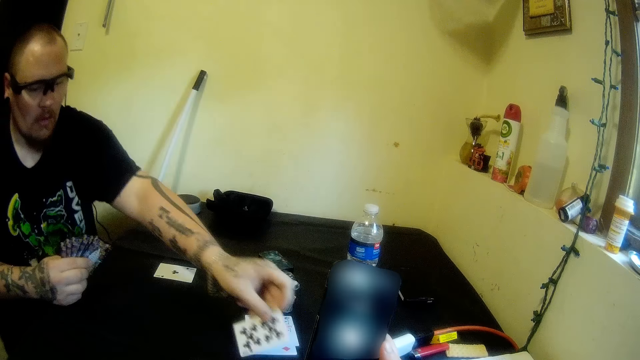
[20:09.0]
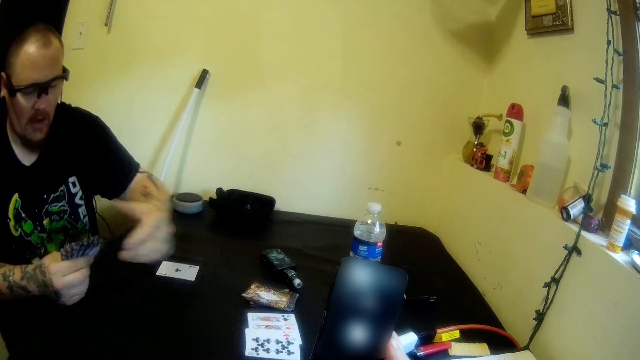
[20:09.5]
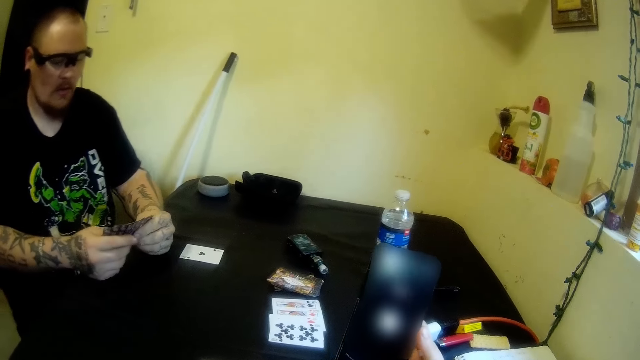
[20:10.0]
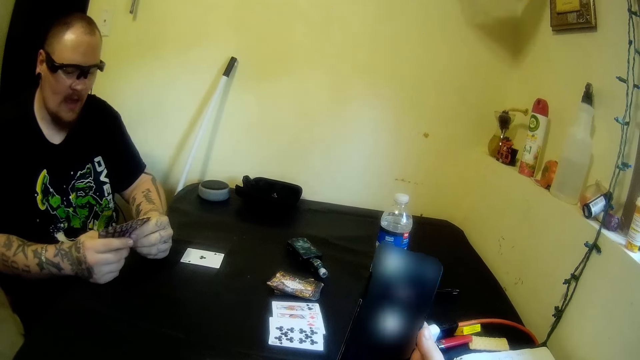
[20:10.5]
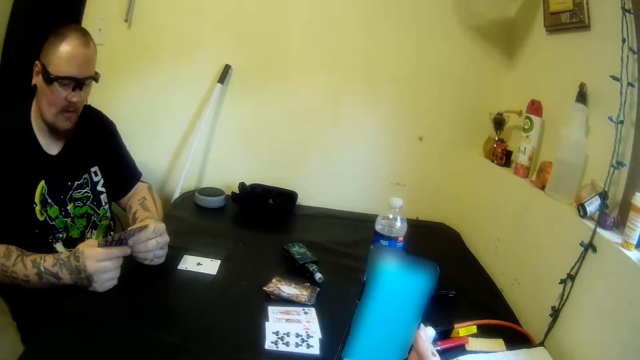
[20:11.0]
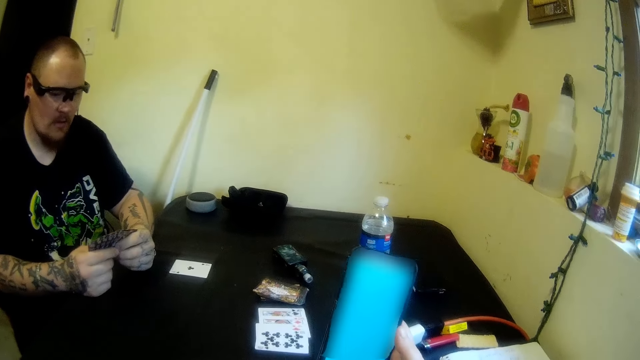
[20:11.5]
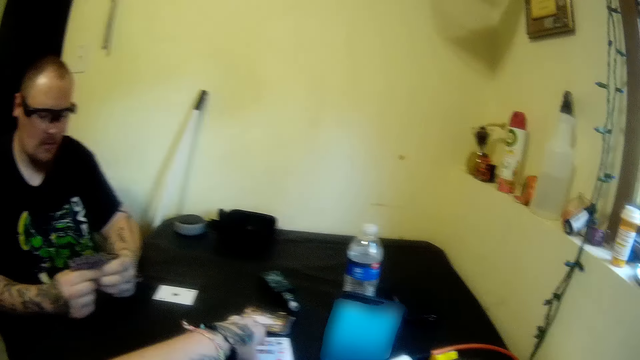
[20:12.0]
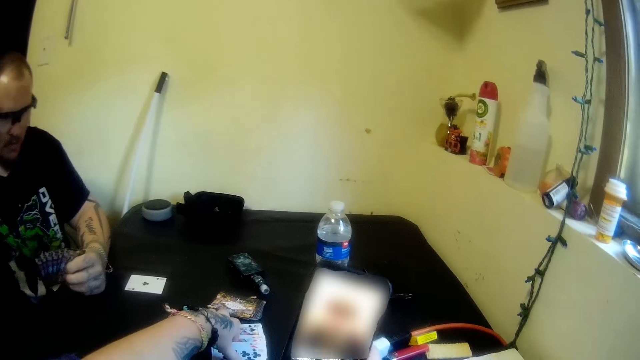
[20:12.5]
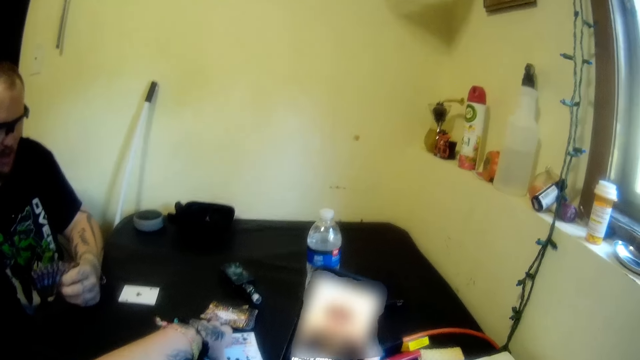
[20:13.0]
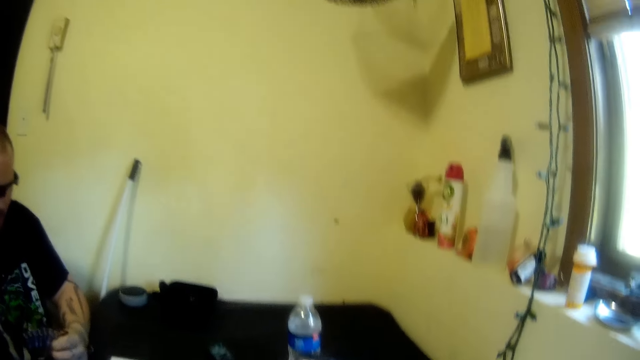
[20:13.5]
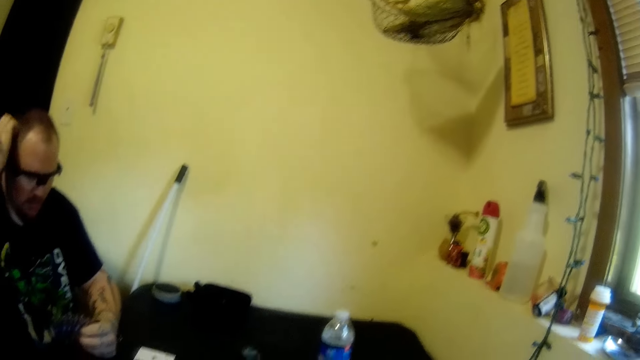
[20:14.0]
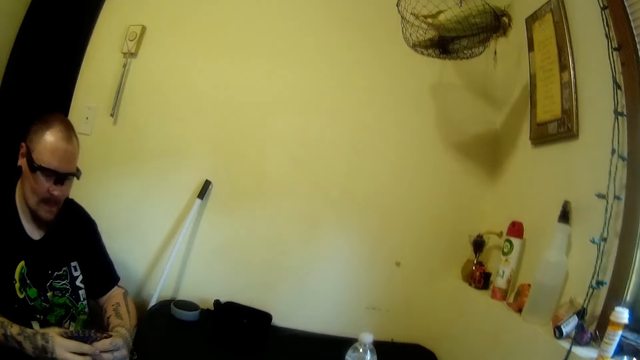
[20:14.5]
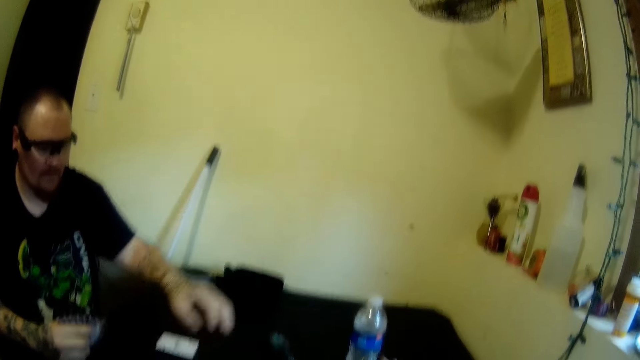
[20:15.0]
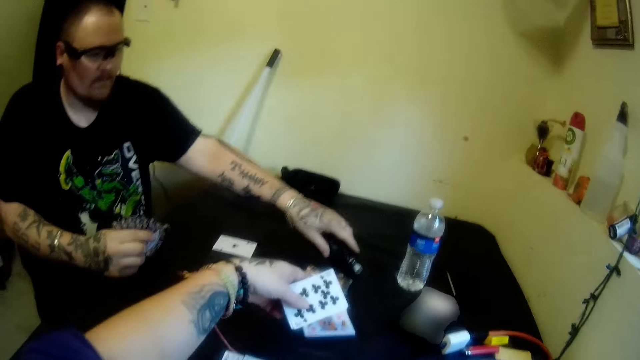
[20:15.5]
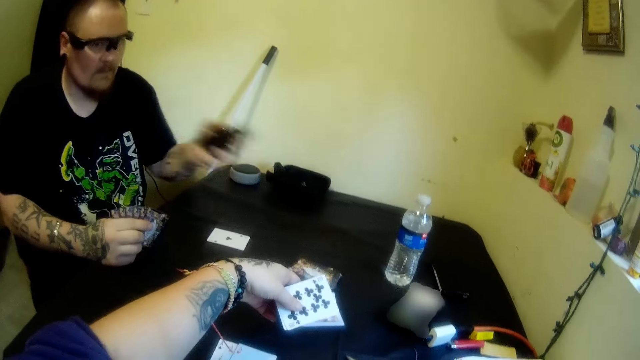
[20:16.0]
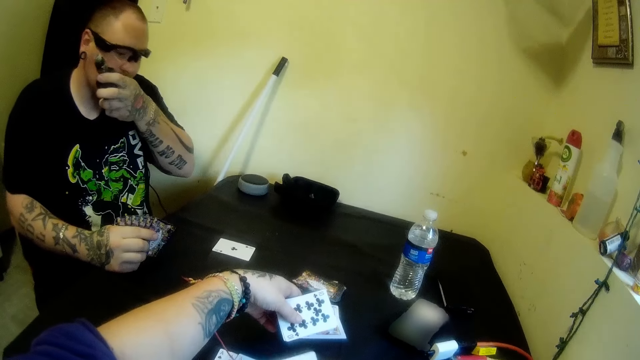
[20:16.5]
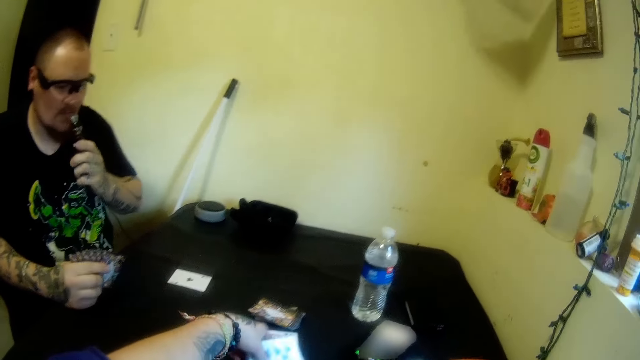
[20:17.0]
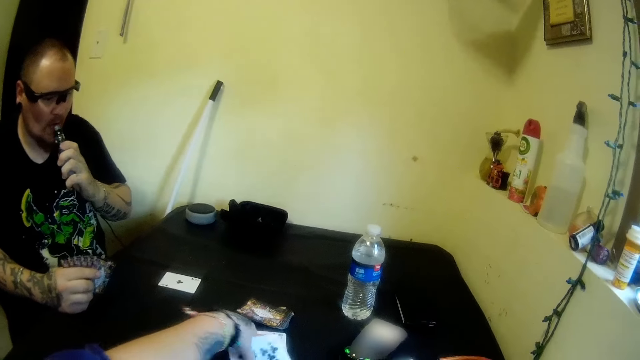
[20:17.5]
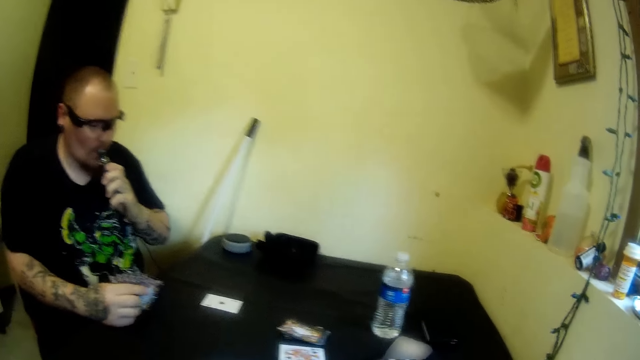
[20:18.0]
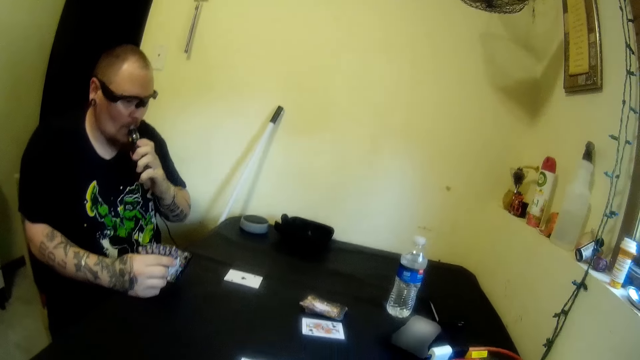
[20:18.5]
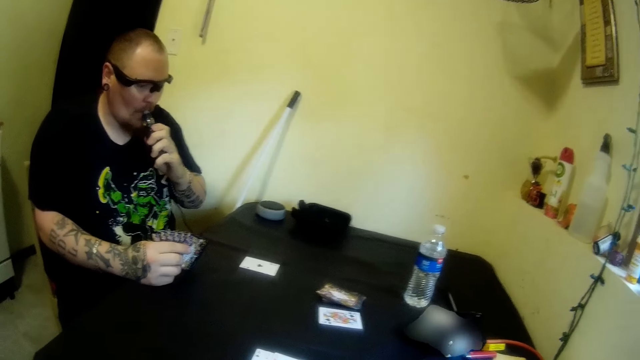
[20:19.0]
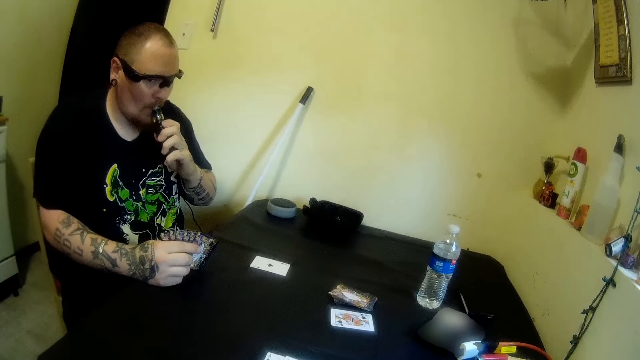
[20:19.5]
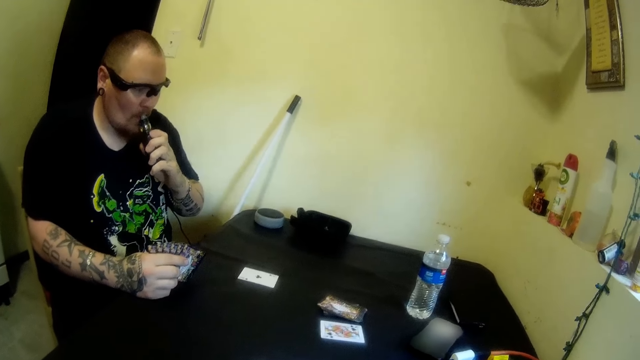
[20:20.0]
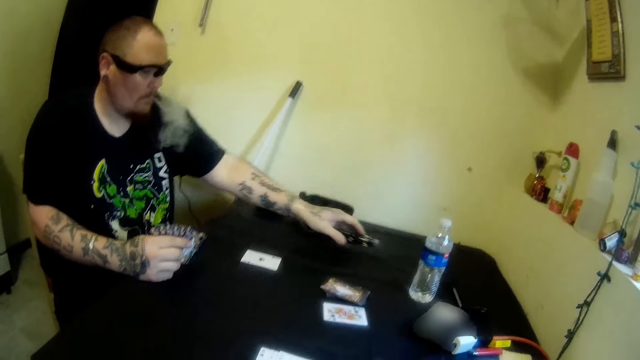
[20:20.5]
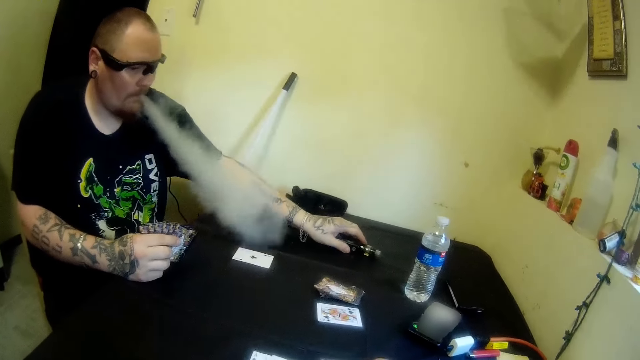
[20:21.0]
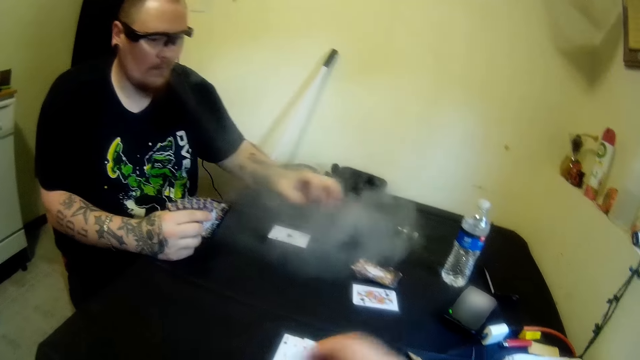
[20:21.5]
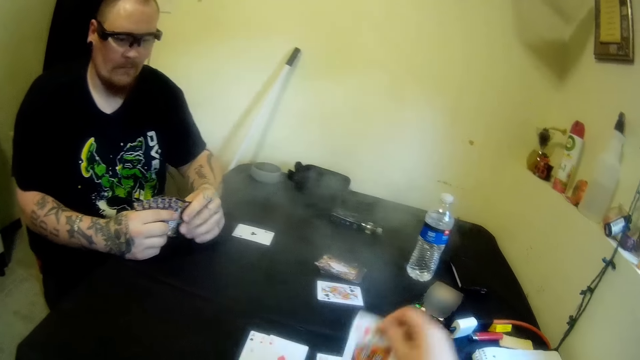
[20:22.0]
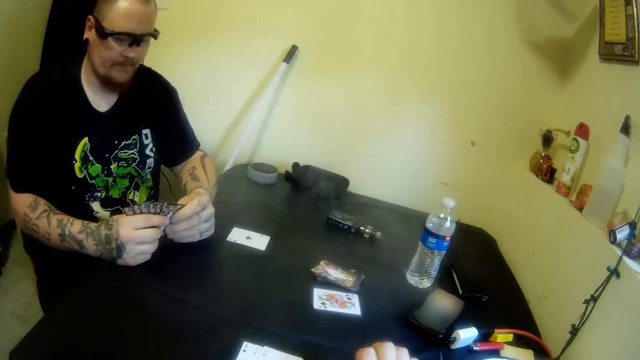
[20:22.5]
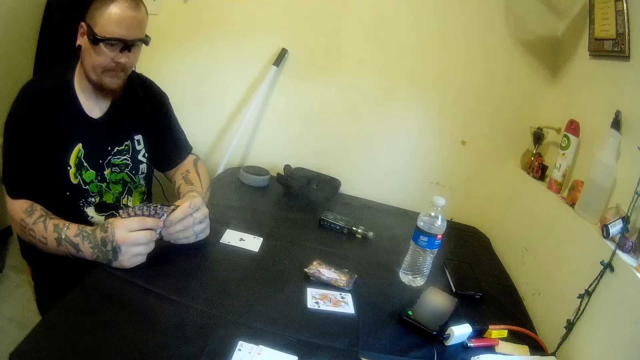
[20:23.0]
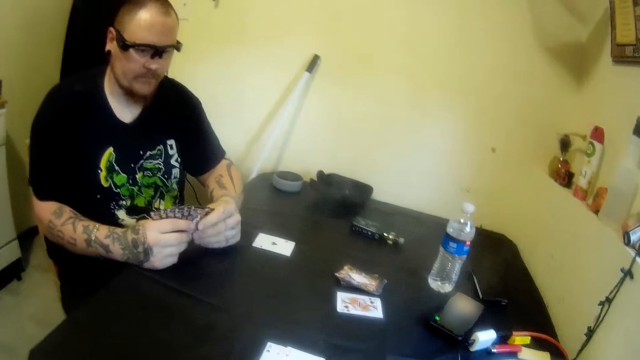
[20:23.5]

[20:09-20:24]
A man drops a card on the table with his left hand. The camera wearer picks a card from the table with her left hand. The man picks the tobacco from the table with his left hand. He smokes the tobacco and drops the tobacco on the table with his left hand.

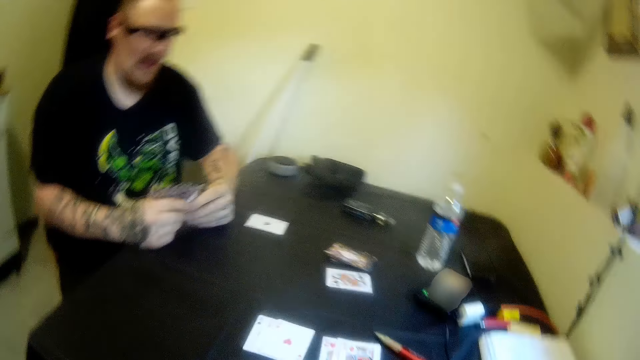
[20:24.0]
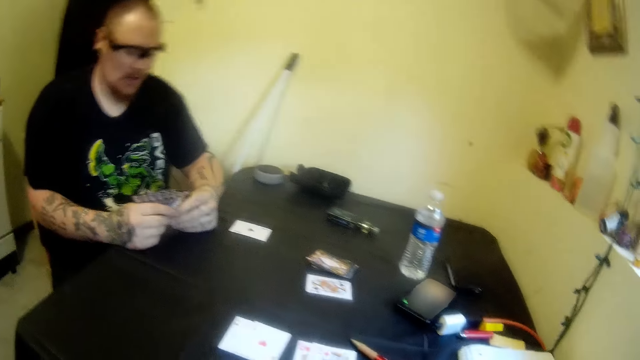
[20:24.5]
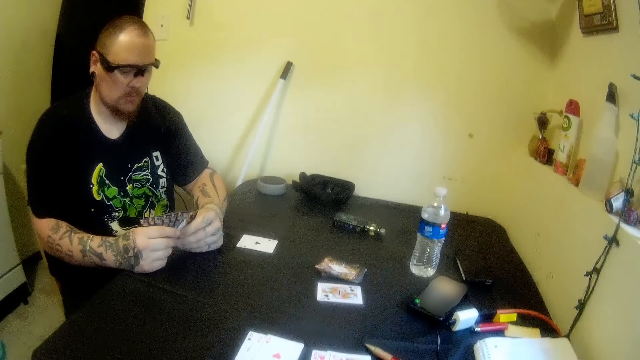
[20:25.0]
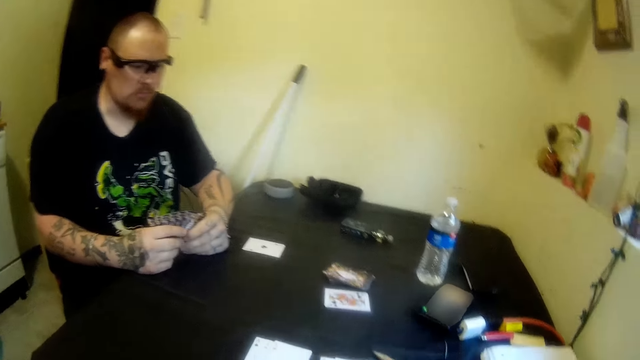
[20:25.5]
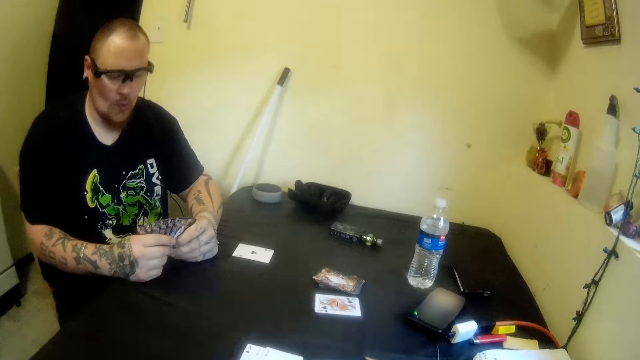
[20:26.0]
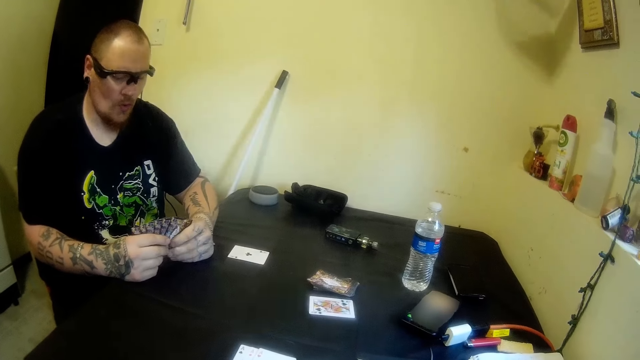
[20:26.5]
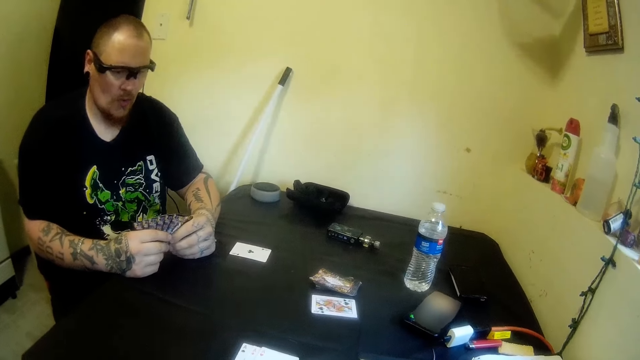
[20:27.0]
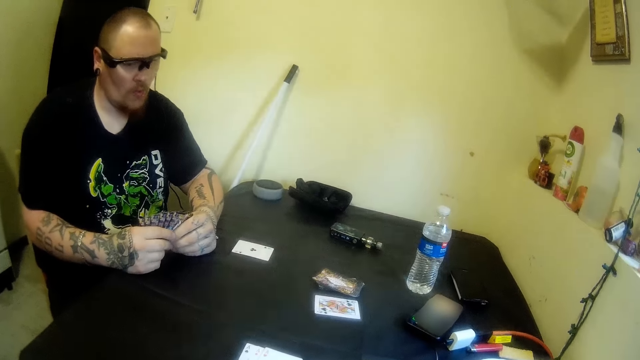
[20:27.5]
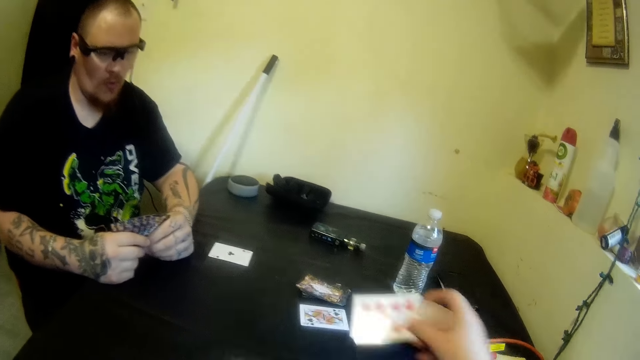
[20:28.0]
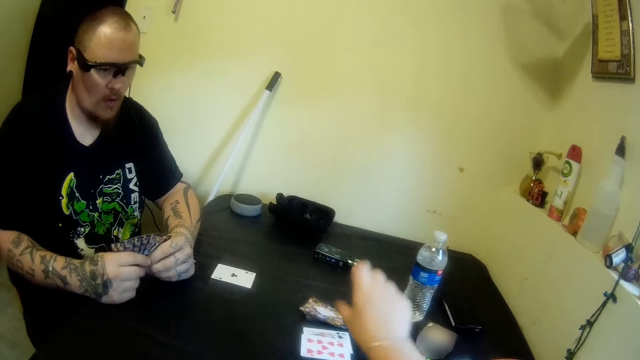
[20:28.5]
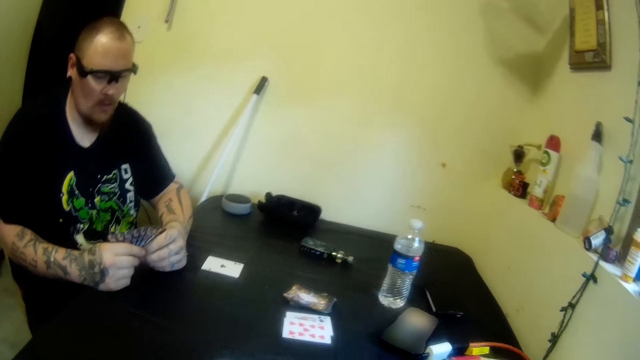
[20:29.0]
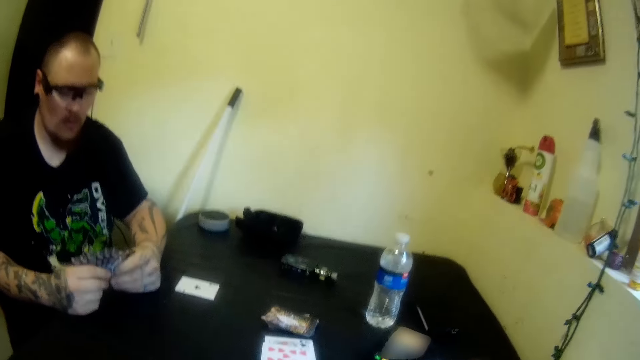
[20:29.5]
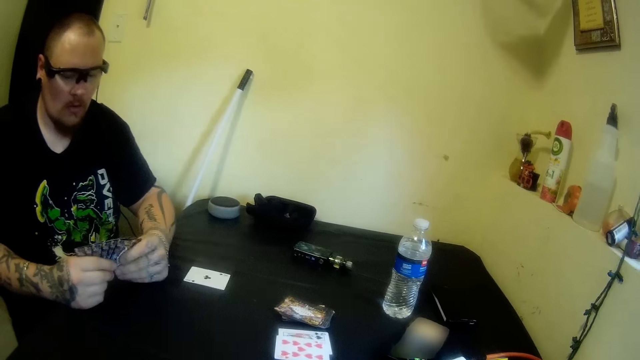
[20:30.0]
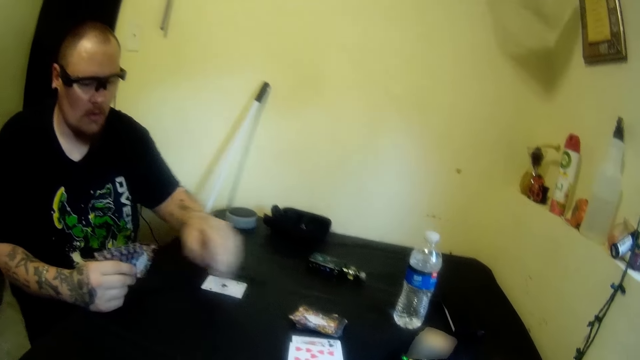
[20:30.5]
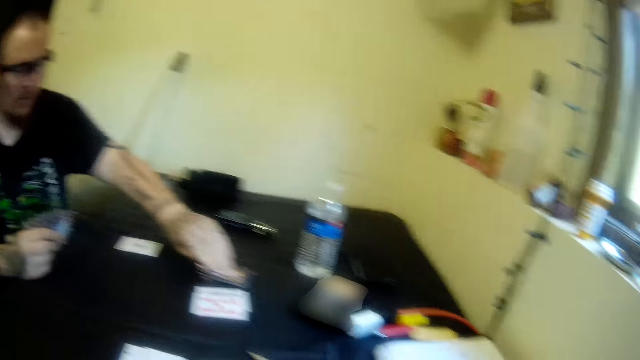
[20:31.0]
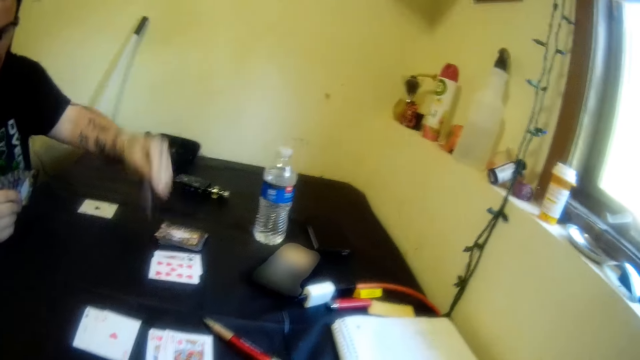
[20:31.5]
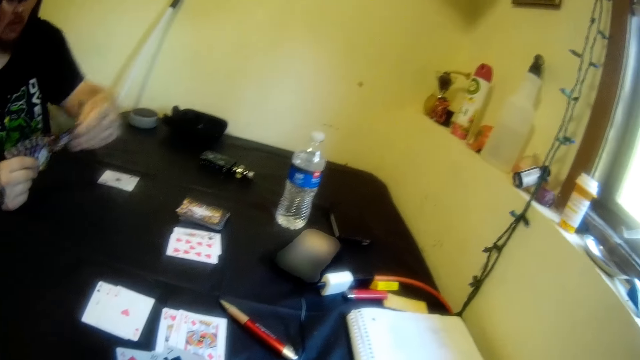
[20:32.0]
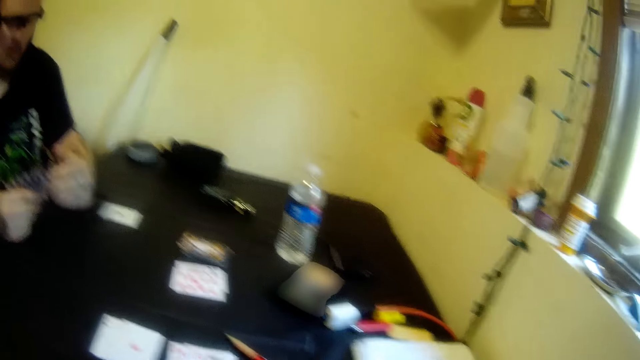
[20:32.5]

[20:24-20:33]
The camera wearer aligns the cards. She drops a card on the table with her right hand. A man picks a card from the table with his left hand.
